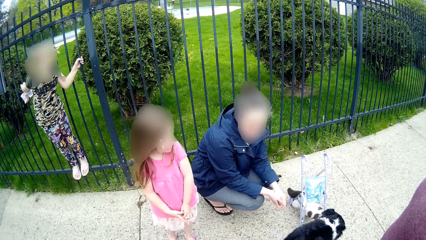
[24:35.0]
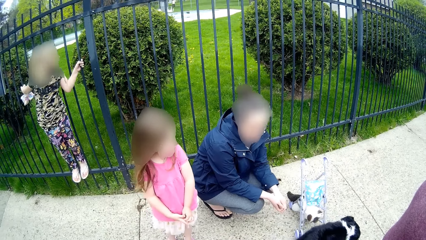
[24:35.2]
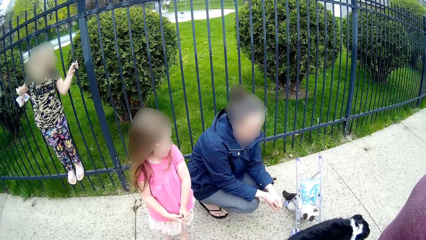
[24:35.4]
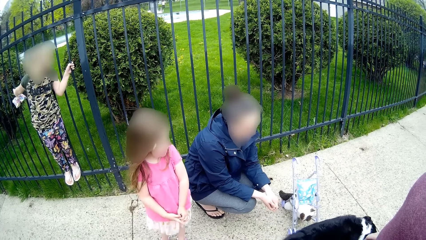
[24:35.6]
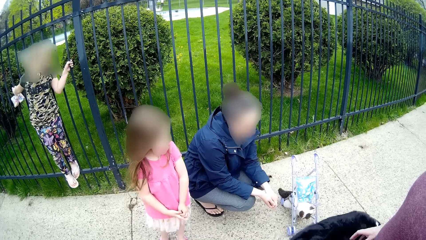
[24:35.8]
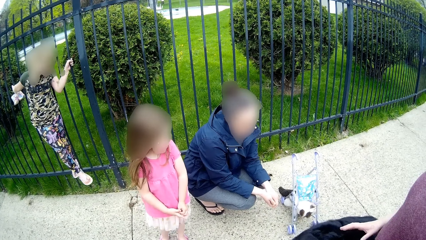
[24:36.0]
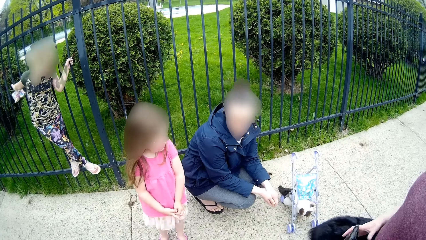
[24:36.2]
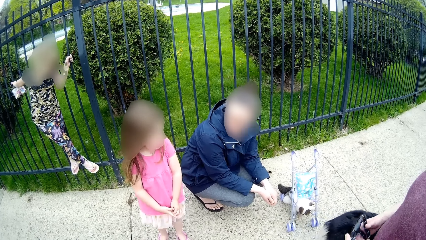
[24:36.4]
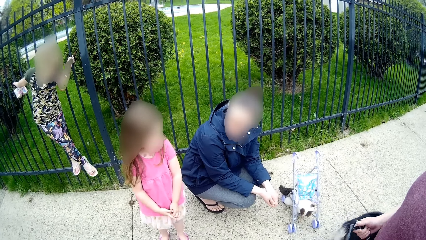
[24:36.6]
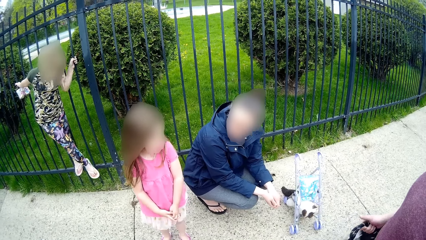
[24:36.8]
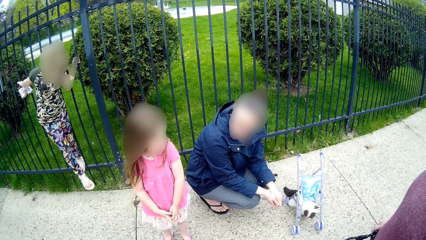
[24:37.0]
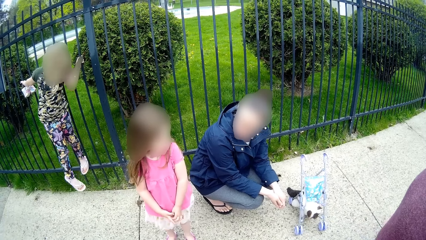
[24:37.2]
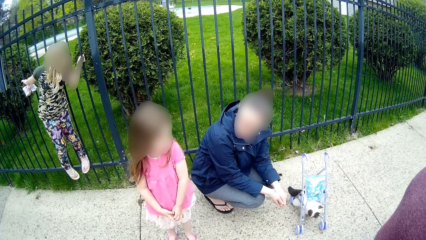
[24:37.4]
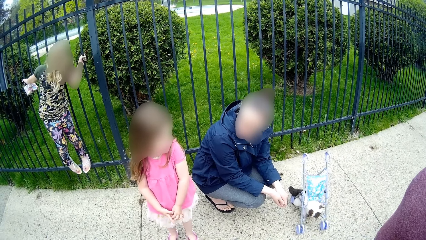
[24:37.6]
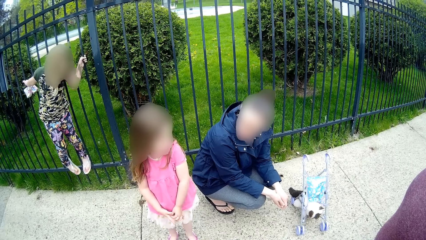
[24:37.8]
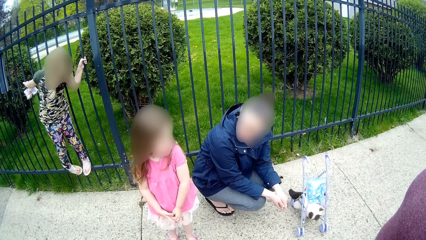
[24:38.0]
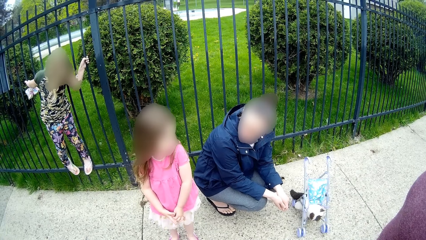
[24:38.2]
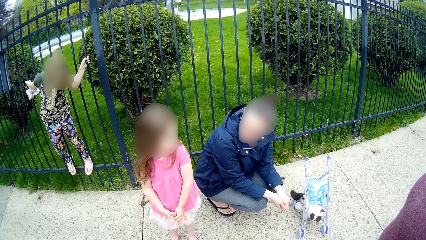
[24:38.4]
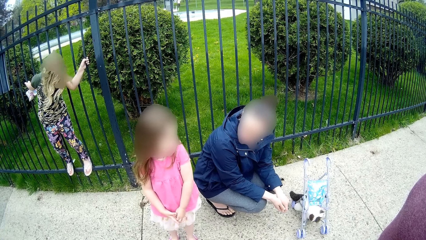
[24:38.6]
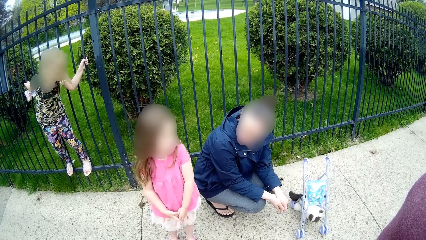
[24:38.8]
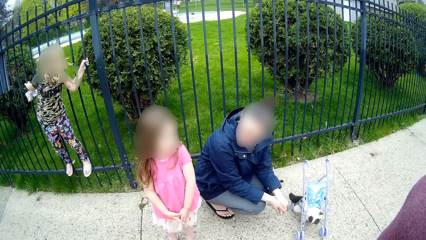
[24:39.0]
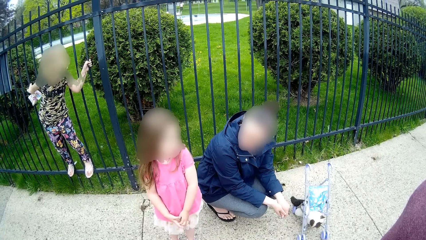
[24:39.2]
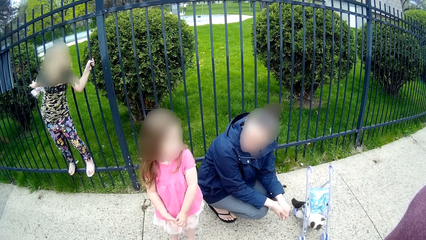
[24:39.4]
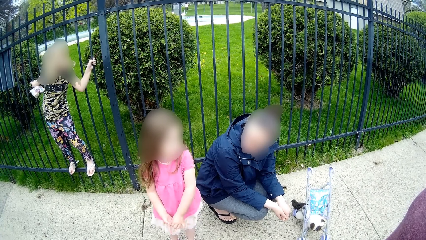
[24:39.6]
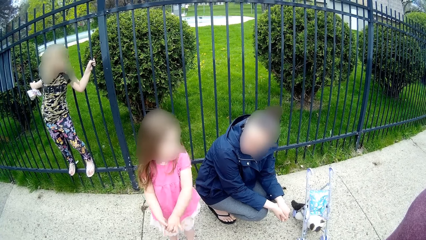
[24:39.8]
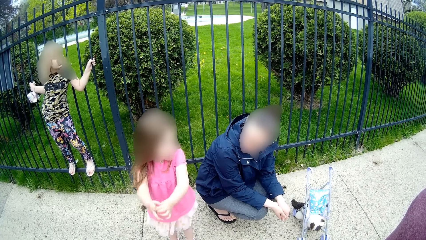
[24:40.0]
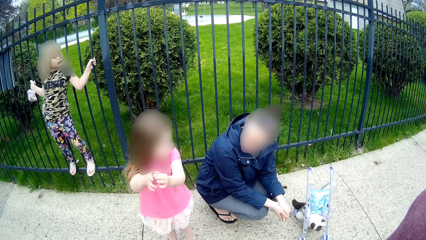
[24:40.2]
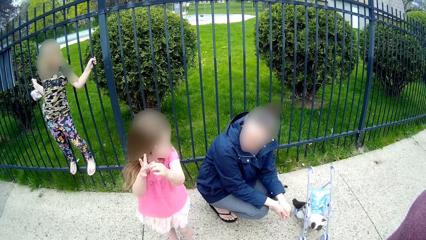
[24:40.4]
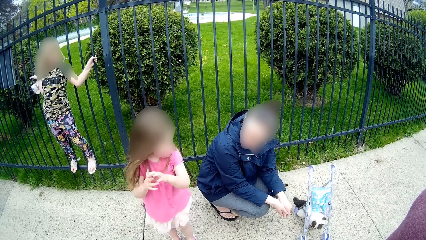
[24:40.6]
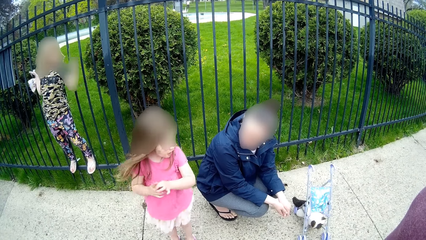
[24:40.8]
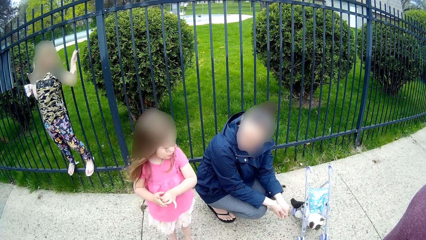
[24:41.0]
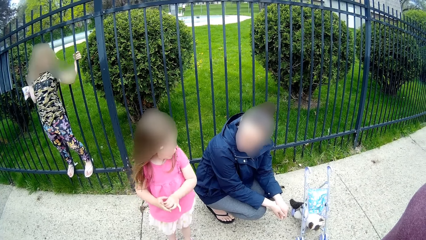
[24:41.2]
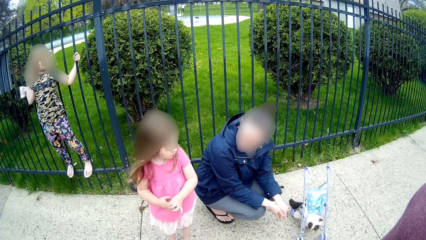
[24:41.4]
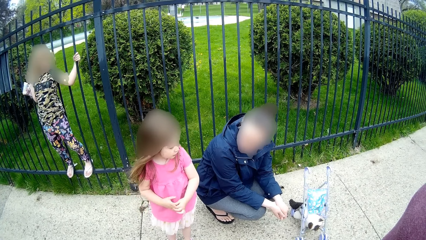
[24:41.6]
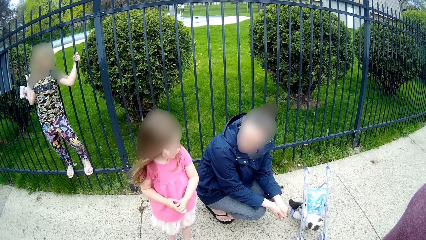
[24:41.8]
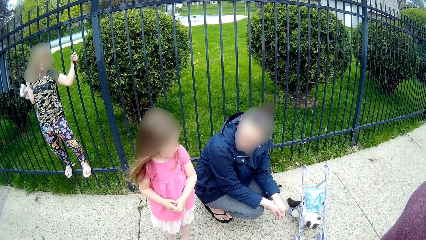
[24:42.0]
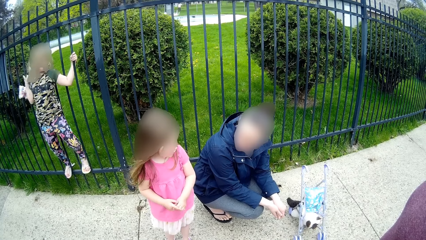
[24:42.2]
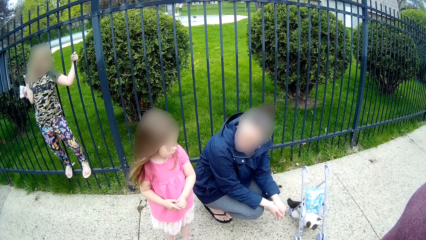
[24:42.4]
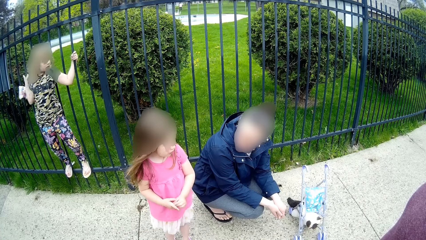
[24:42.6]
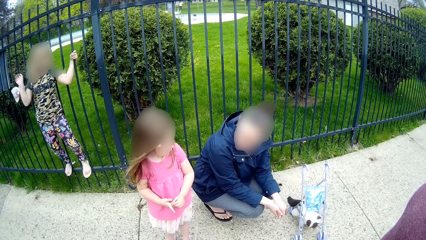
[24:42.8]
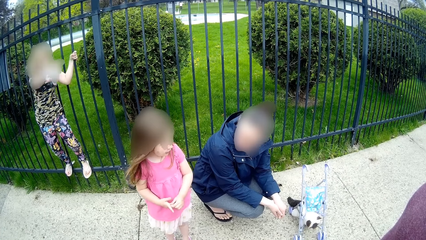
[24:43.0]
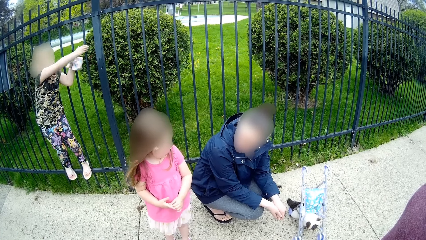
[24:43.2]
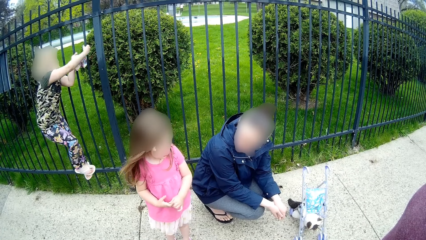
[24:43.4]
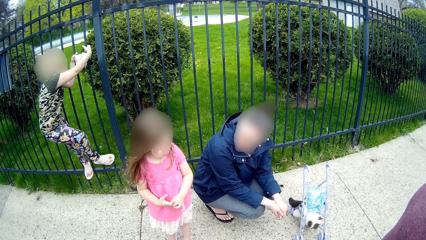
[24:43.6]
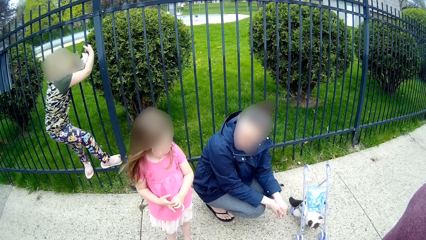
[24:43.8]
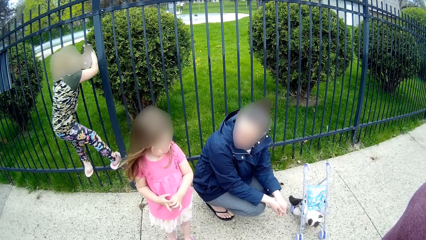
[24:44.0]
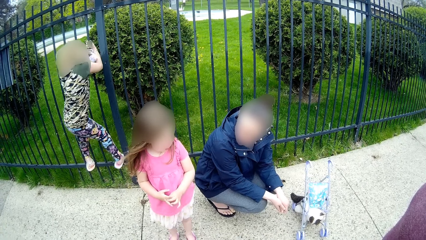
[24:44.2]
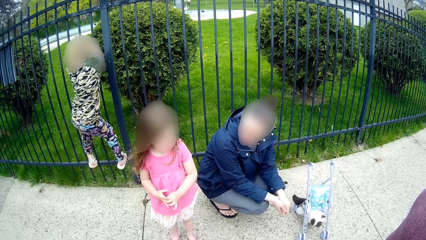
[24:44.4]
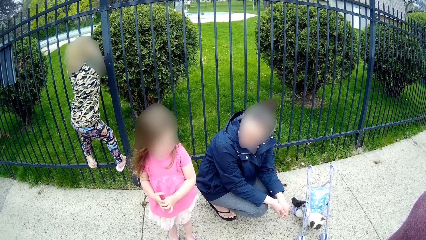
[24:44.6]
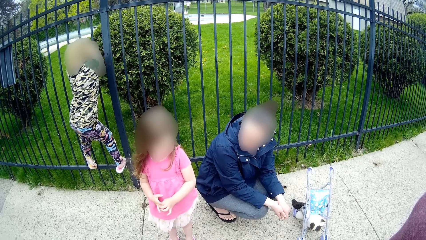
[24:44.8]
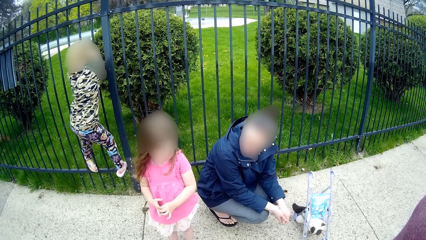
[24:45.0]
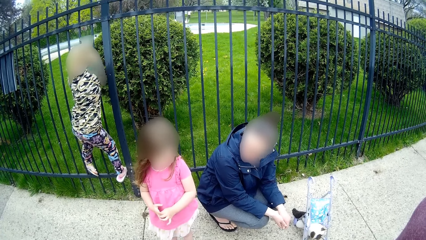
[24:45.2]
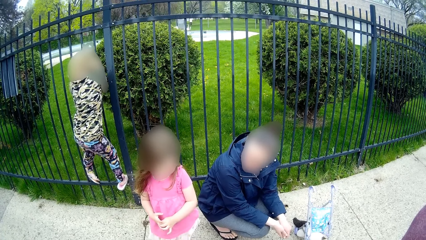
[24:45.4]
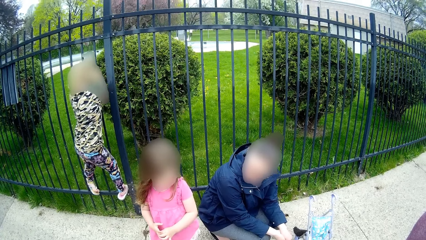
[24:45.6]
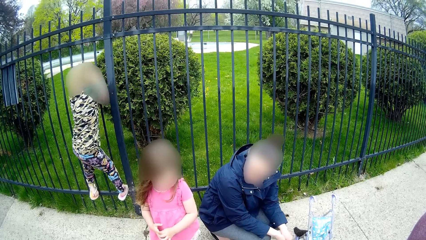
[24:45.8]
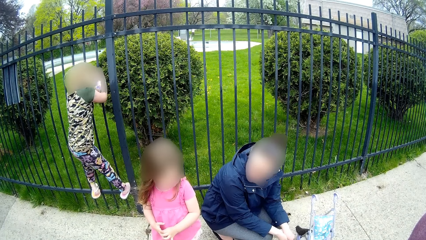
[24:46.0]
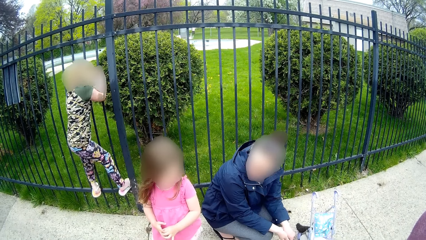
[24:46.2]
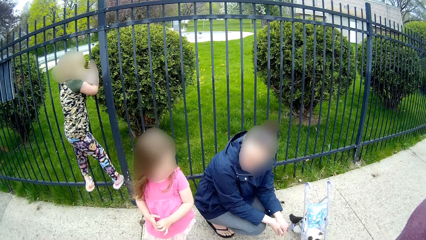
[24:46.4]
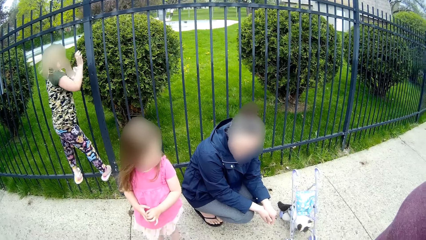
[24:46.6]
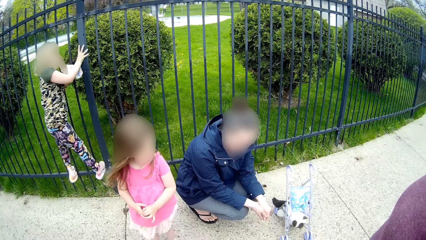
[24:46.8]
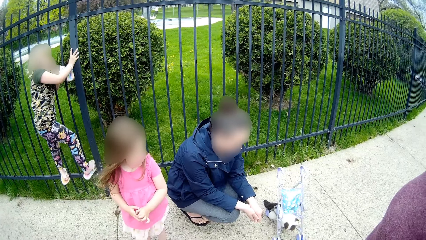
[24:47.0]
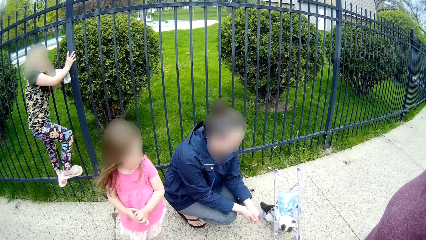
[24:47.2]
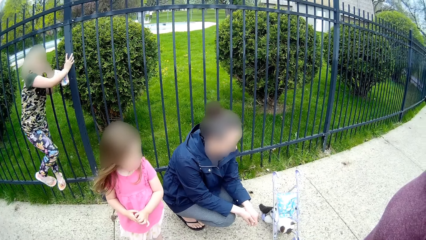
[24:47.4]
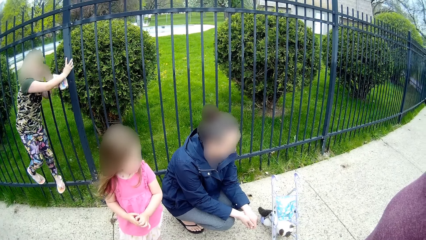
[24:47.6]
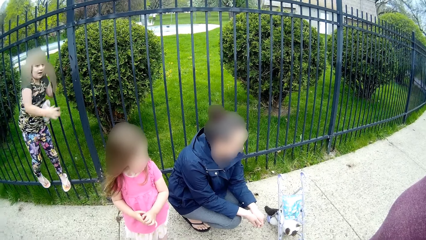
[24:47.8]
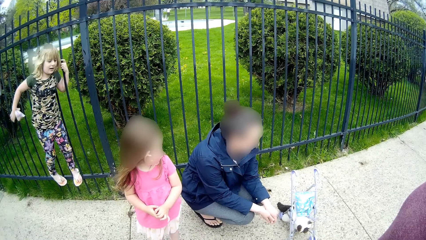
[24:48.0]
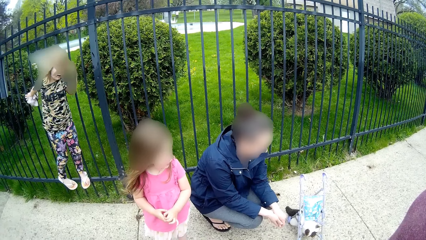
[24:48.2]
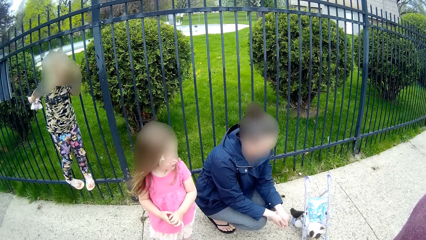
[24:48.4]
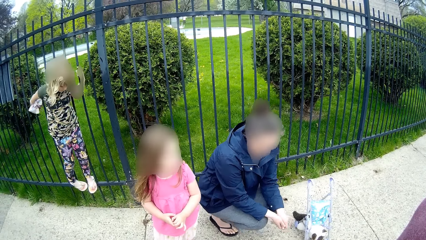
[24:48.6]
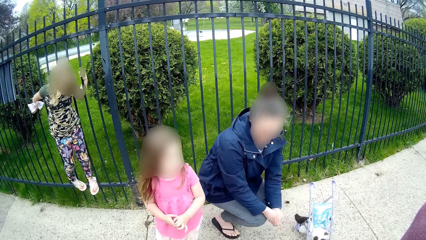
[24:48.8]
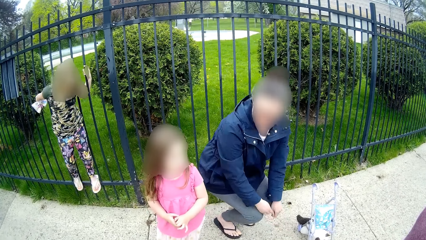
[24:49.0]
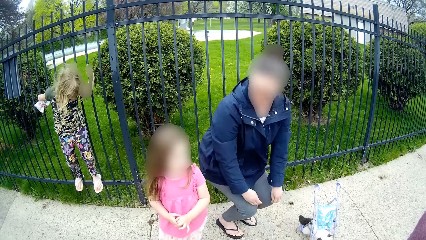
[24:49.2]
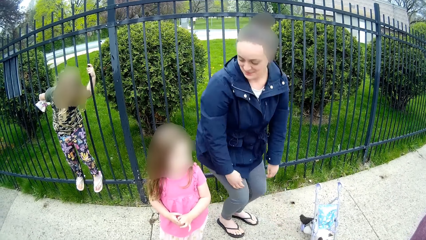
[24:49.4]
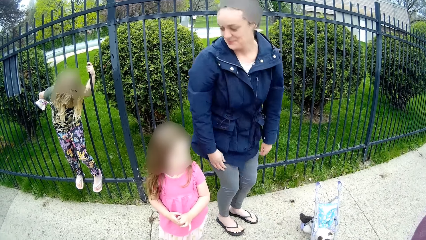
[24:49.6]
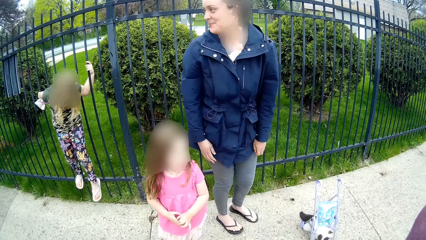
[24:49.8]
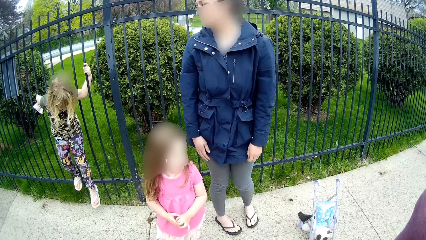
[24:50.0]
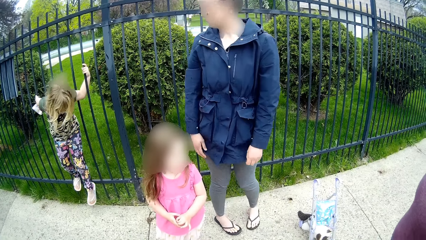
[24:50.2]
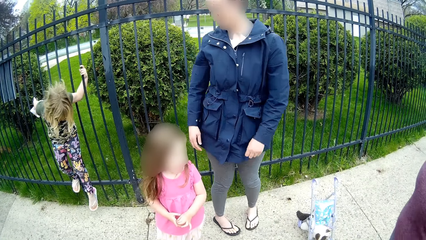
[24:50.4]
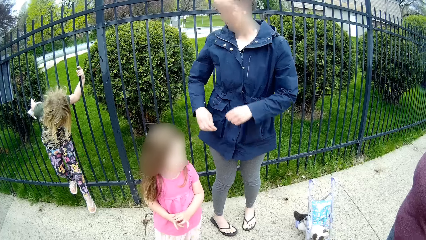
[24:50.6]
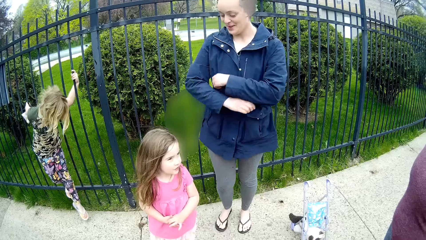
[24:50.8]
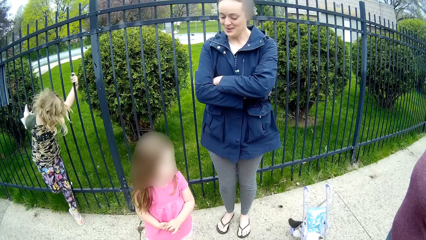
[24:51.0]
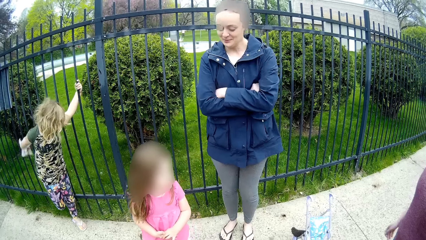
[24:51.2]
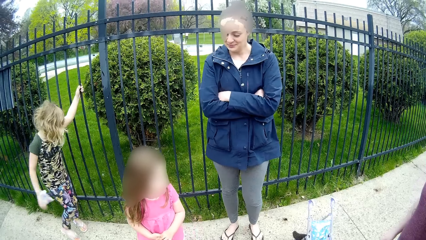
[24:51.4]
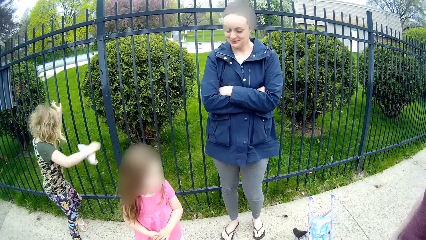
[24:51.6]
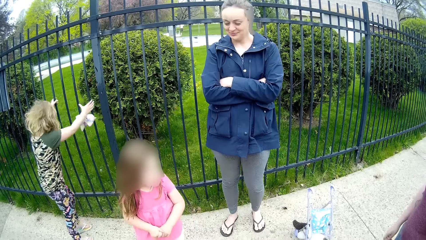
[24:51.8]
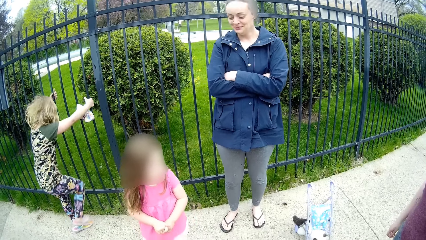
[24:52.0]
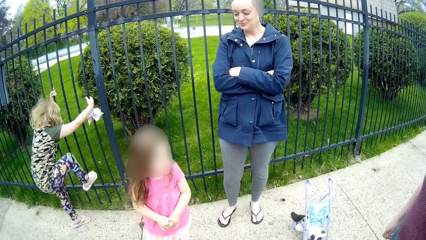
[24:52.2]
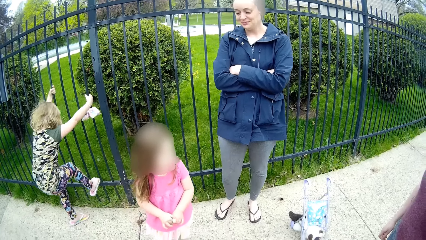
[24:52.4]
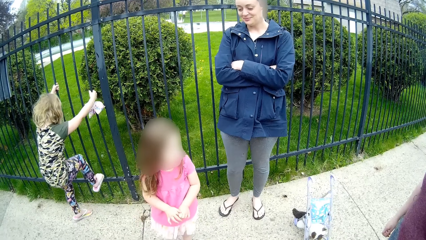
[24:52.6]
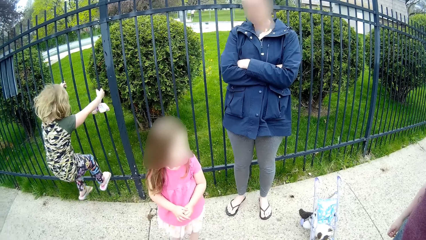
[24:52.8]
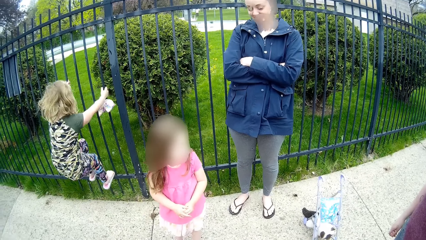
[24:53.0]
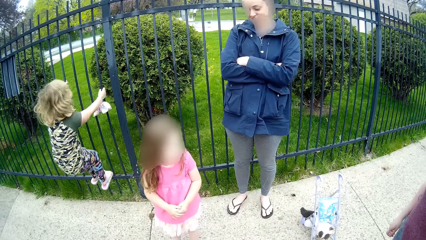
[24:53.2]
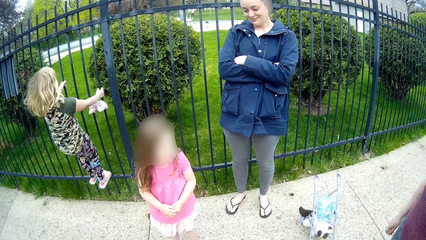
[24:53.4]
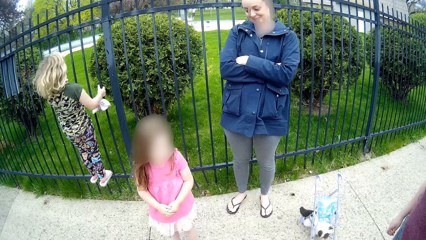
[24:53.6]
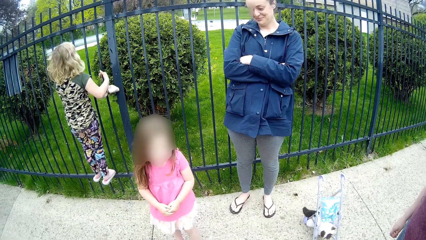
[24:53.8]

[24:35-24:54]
The woman stares outside. The girl plays on the fence. The woman stands up. The girl climbs down the fence. The woman folds her hands. The girl climbs on the wall fence.
